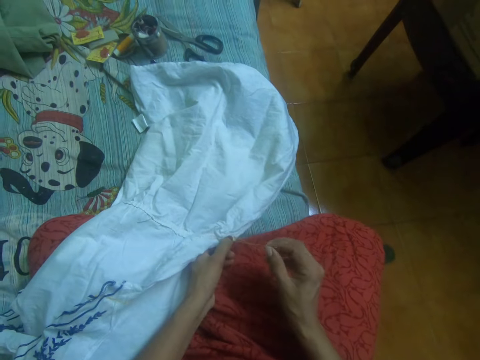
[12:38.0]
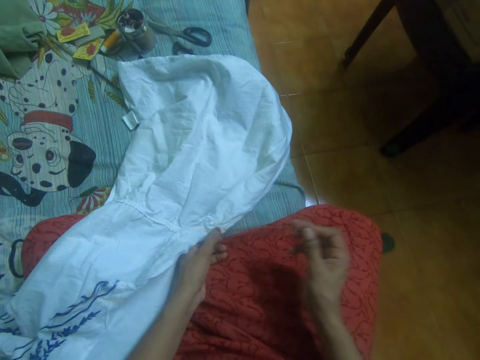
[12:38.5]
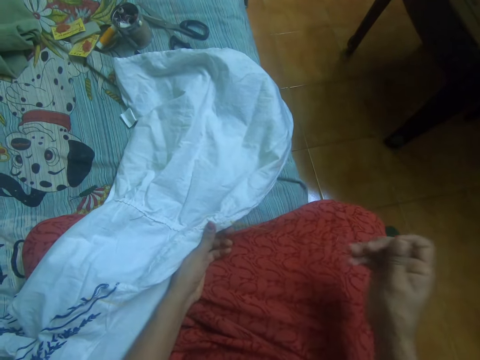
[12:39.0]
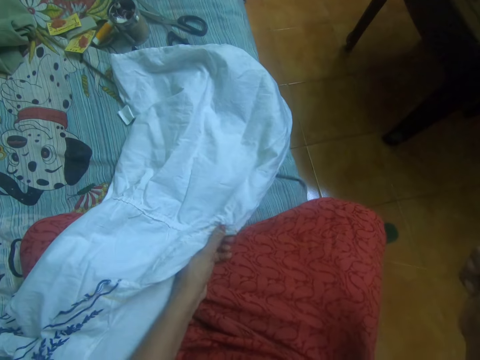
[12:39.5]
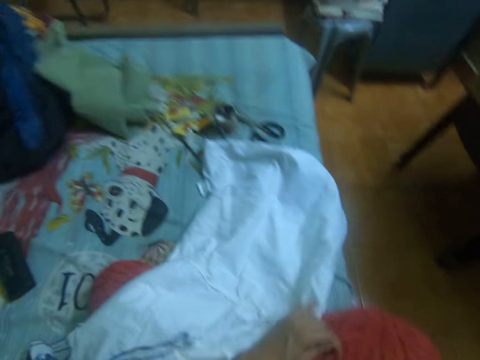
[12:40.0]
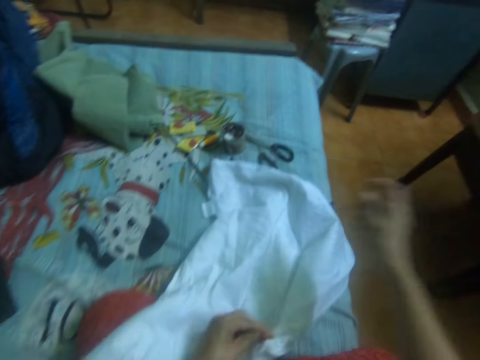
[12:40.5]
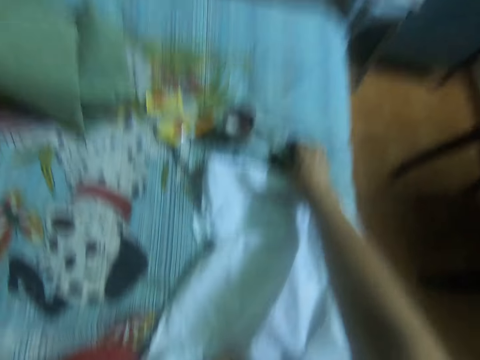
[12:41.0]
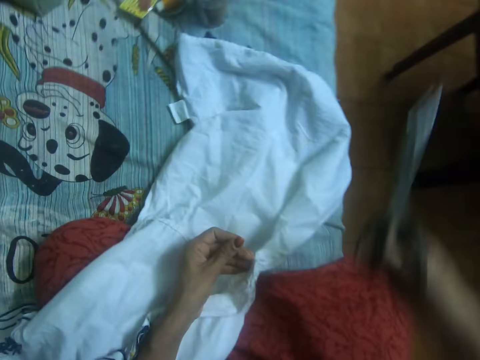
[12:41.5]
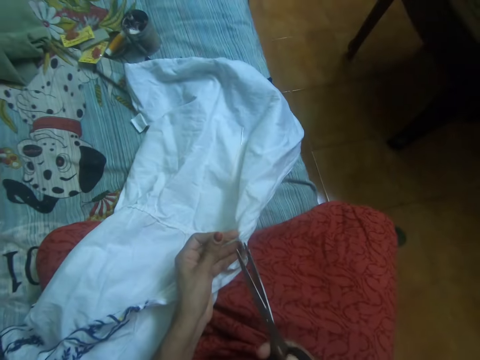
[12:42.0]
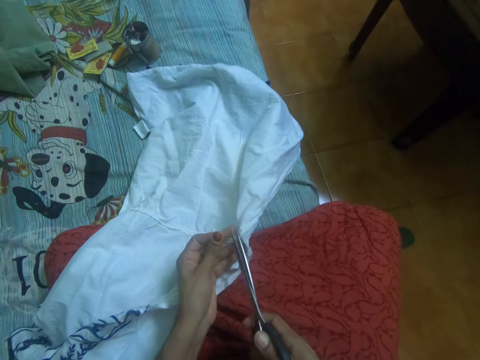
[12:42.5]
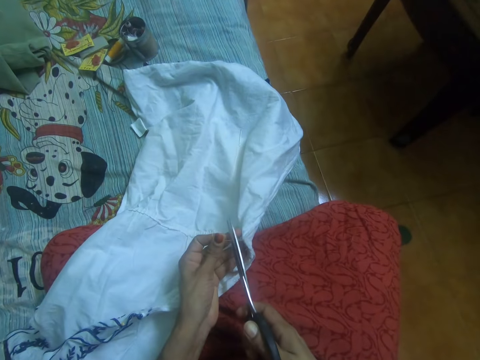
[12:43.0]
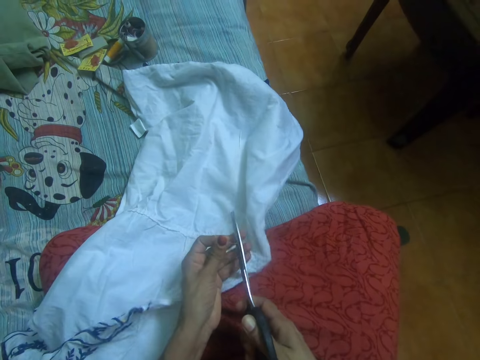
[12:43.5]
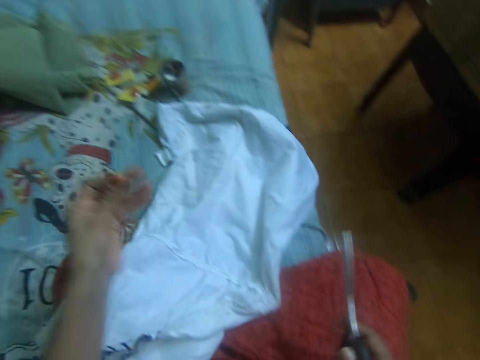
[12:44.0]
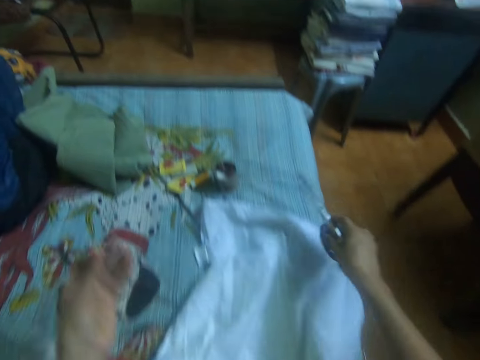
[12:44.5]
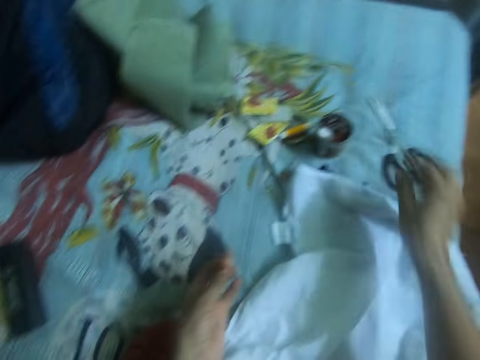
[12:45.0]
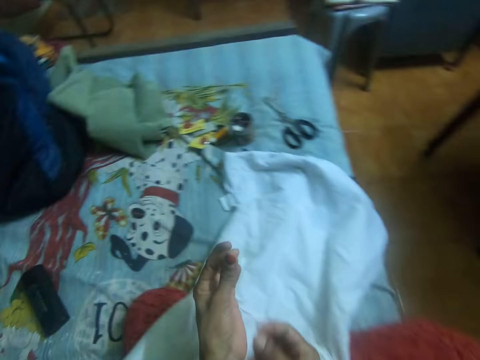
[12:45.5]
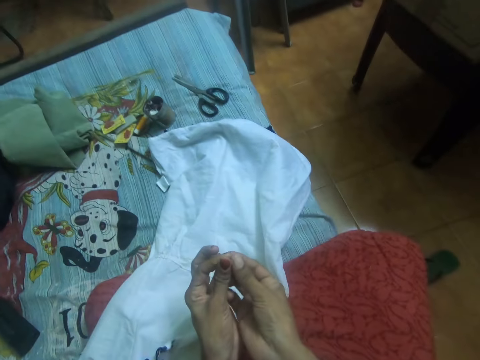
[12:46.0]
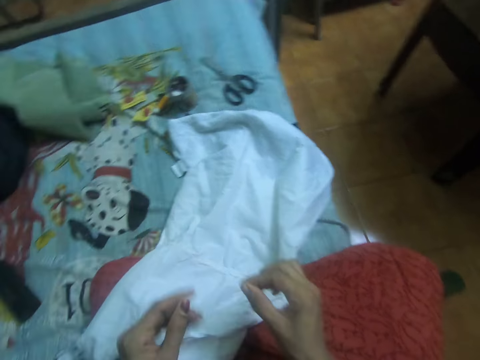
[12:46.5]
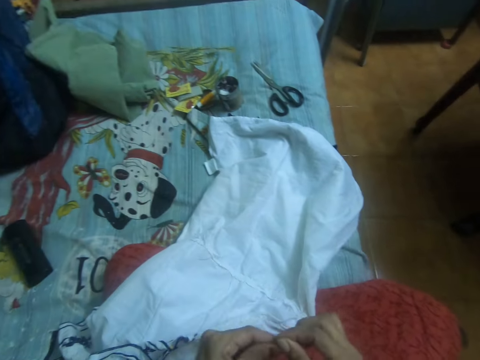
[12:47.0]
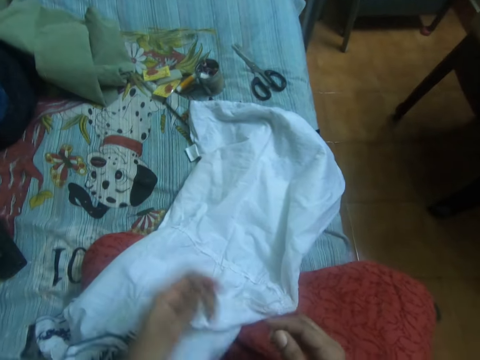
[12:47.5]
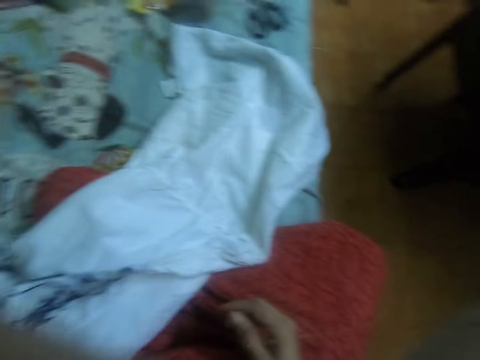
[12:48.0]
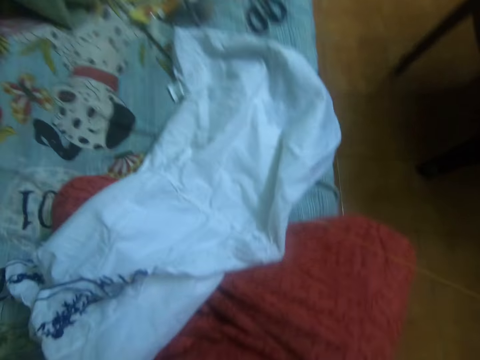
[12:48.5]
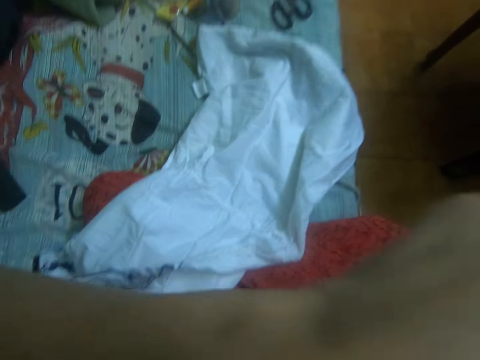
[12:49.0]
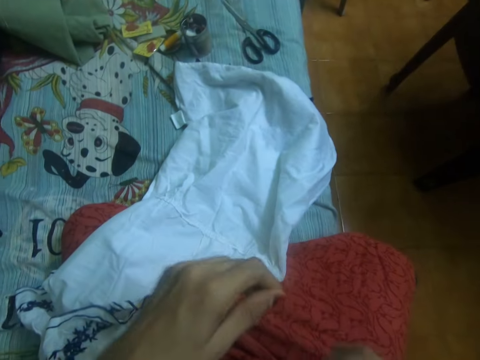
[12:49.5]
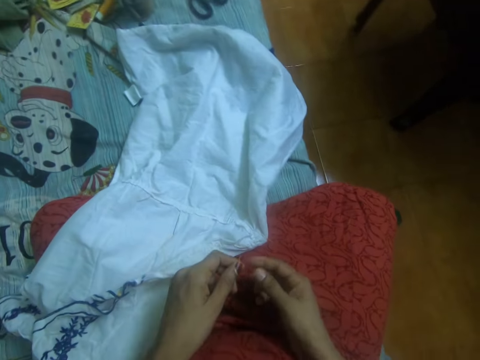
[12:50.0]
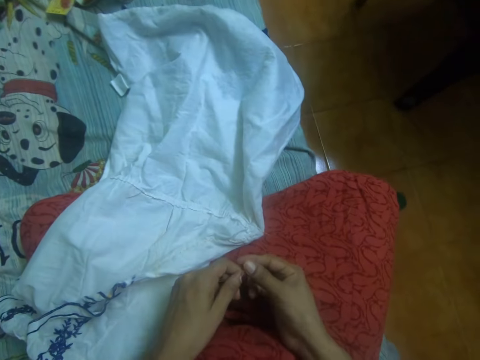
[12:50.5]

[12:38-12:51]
The camera wearer pulls the hand stitching needle. She adjusts the stitching thread. She picks up a scissors from the bed with her right hand. She cuts the thread with the scissors in her right hand. She drops the scissors on the bed with her right hand. She holds the stitching thread. She cleans her face with her left hand. She turns the camera around.

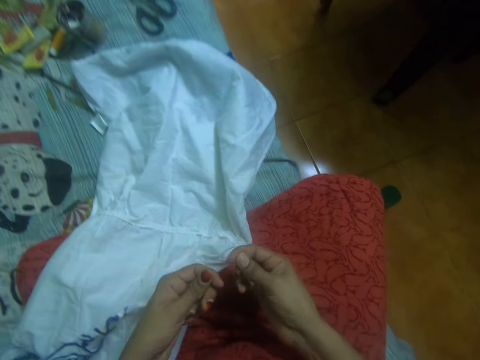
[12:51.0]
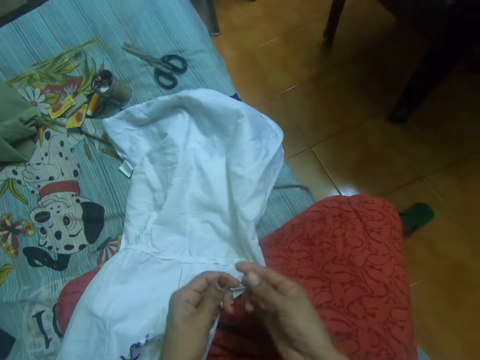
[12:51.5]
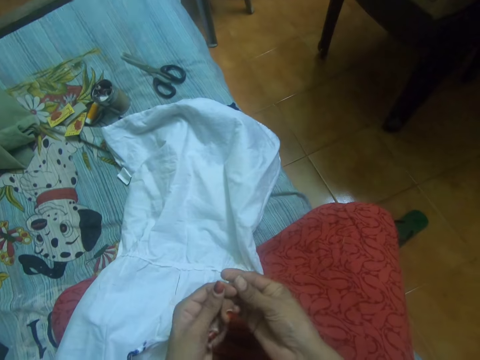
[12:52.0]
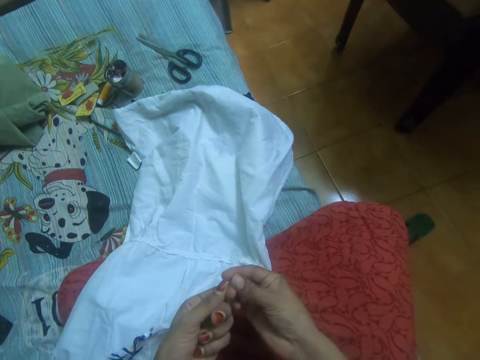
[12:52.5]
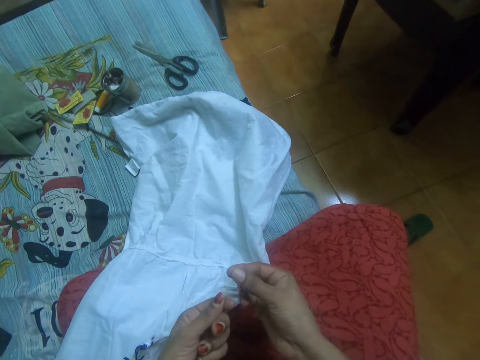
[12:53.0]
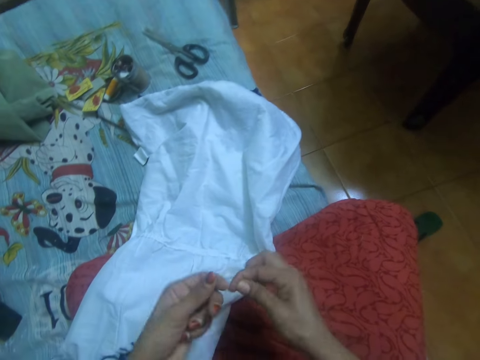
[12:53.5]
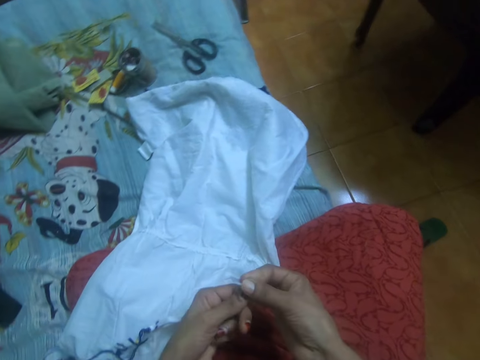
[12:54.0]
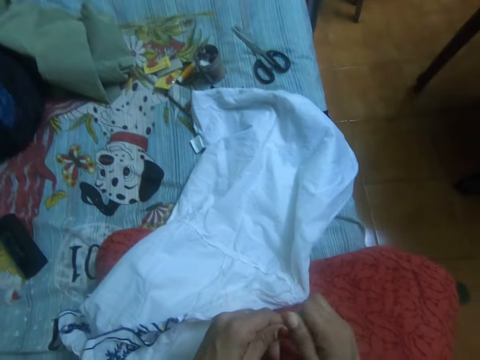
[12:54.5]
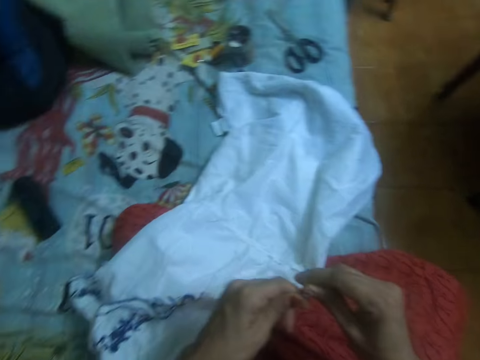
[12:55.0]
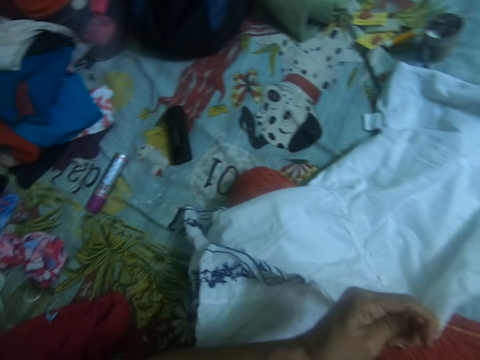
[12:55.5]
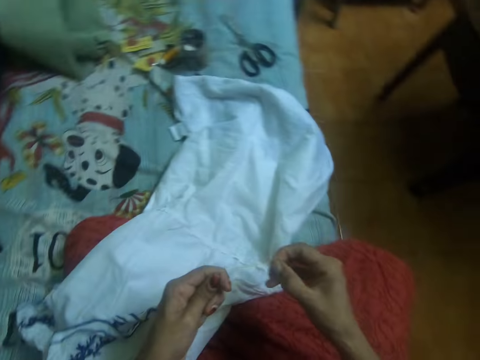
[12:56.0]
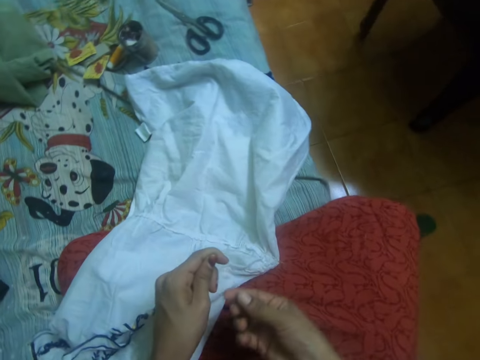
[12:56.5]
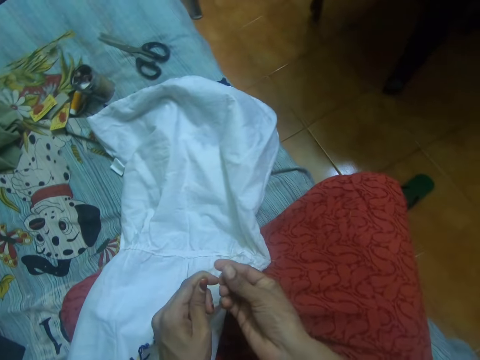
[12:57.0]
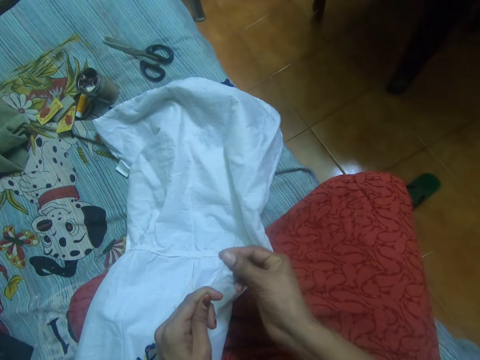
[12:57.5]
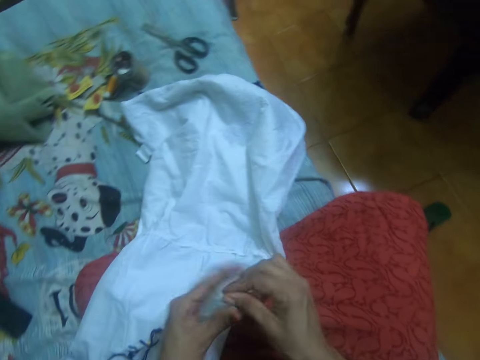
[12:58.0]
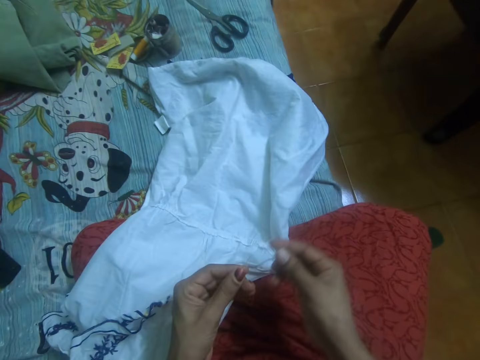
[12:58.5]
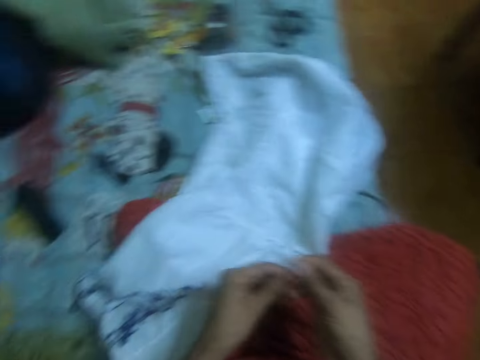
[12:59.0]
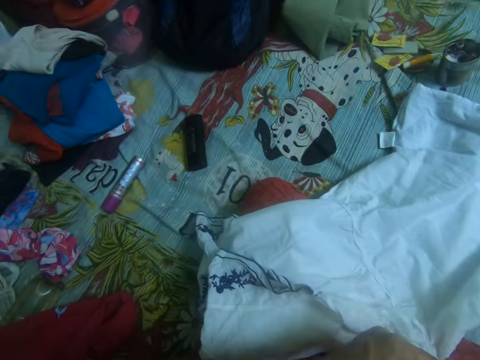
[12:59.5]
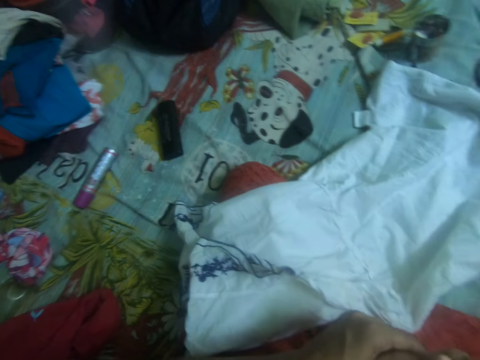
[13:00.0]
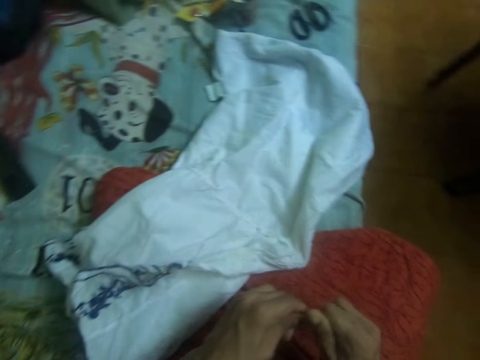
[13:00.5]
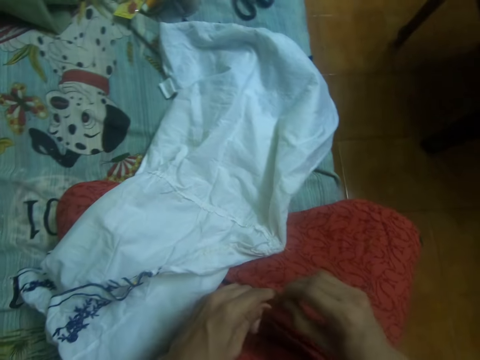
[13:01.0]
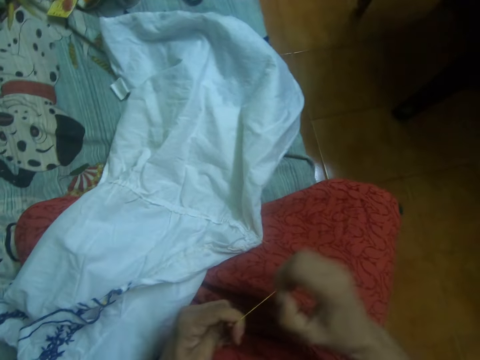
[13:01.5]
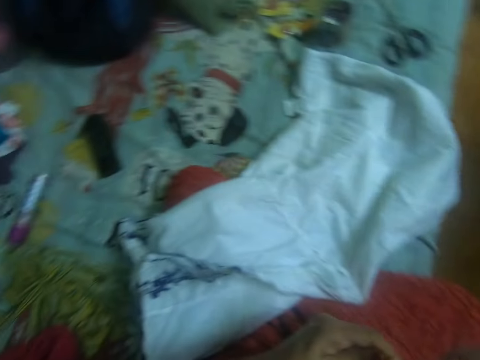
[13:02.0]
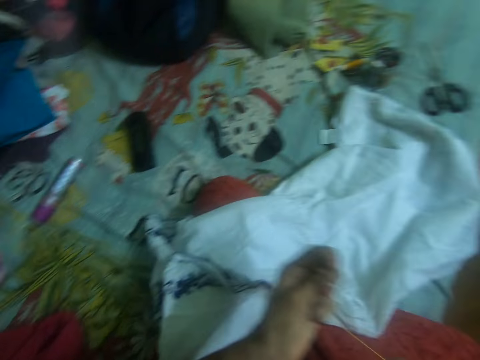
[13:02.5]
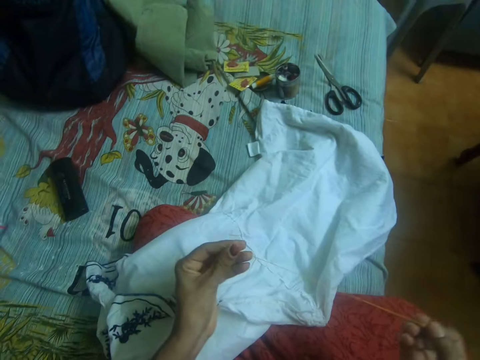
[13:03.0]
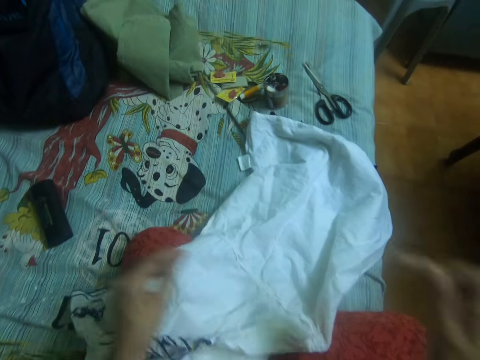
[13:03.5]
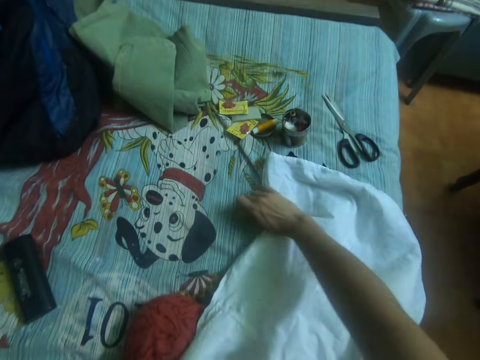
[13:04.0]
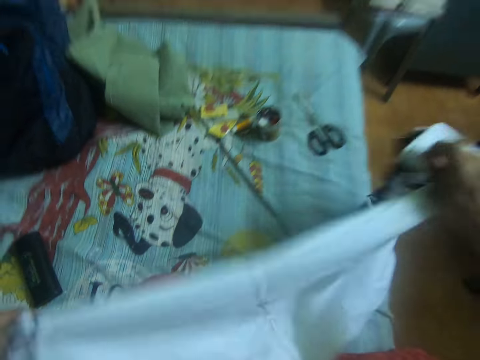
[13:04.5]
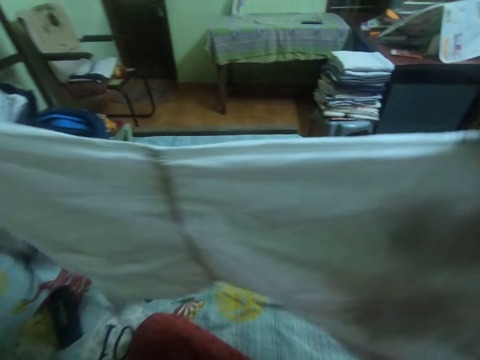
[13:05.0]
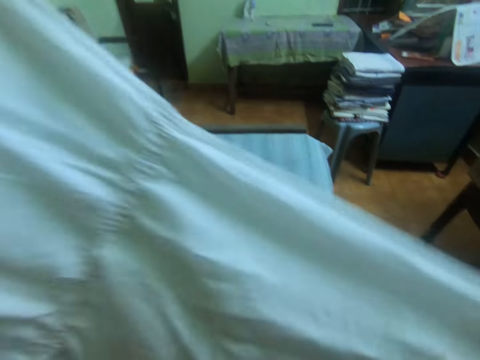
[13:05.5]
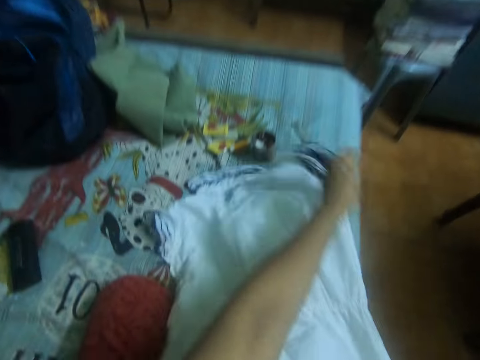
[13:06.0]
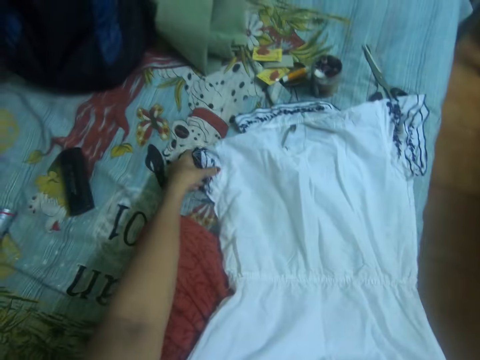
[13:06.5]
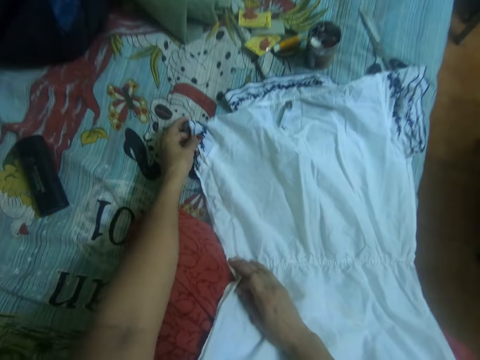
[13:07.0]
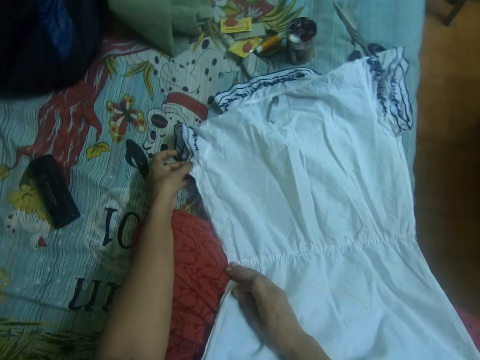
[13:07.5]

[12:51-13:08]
The camera wearer ties the thread together with both hands. They turn the camera around. They hold the stitching thread. They turn the camera around. They straighten the cloth with both hands. They hold the cloth.
